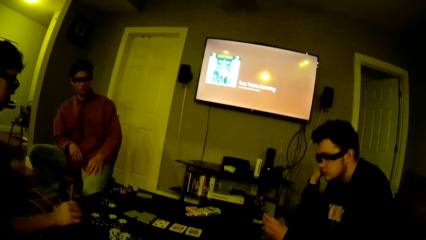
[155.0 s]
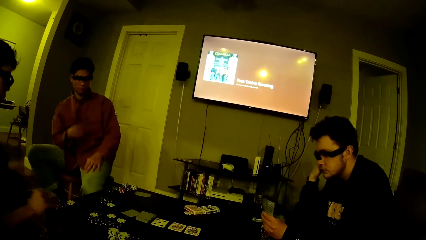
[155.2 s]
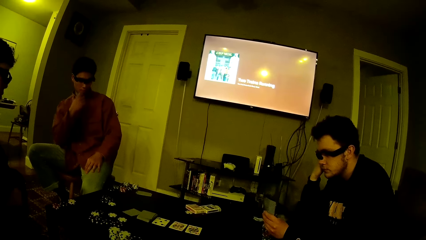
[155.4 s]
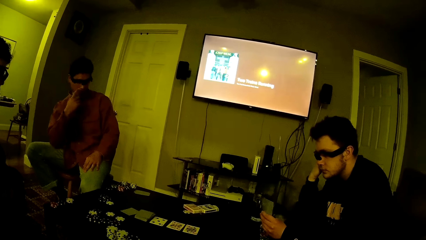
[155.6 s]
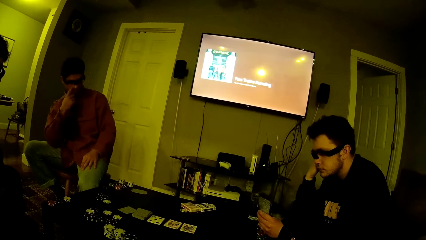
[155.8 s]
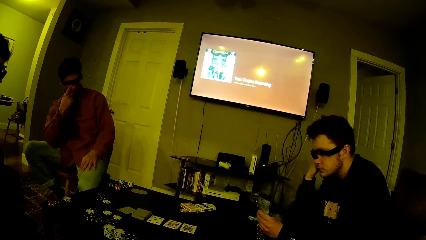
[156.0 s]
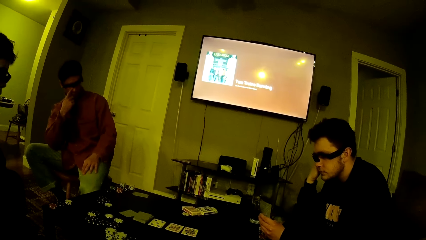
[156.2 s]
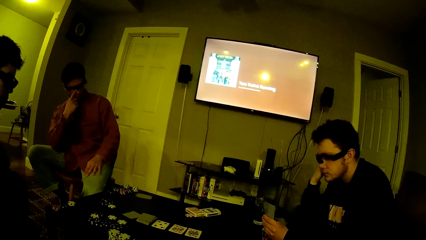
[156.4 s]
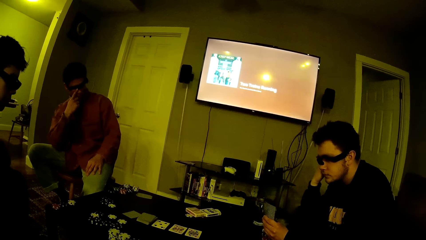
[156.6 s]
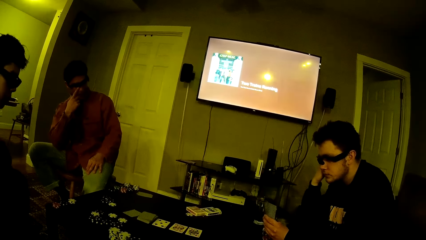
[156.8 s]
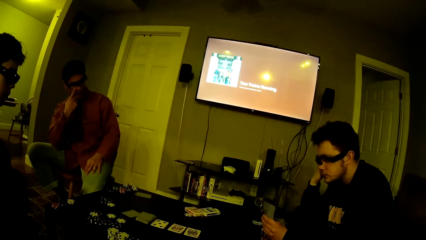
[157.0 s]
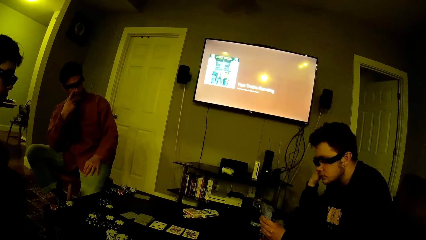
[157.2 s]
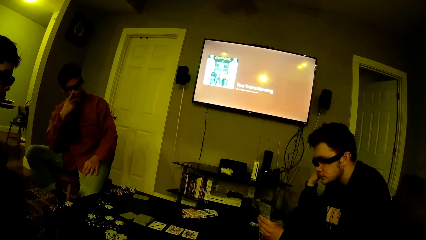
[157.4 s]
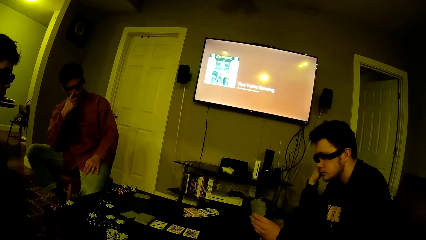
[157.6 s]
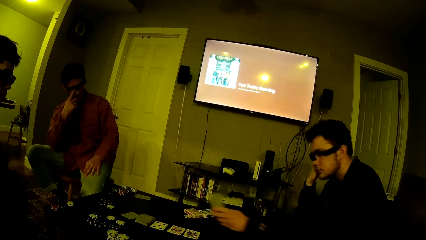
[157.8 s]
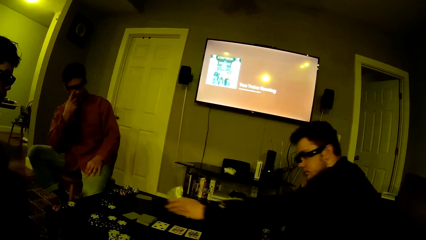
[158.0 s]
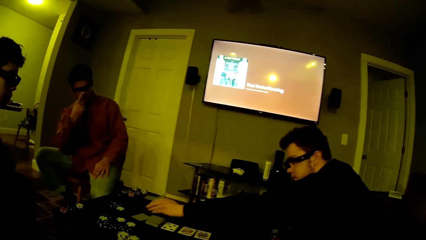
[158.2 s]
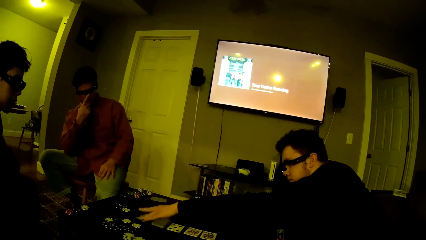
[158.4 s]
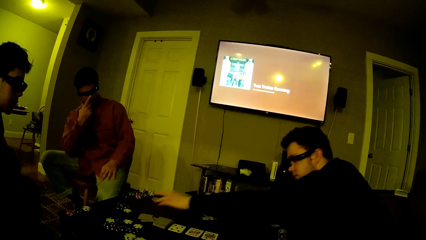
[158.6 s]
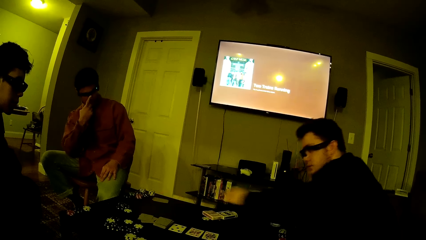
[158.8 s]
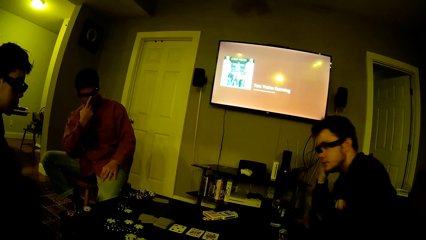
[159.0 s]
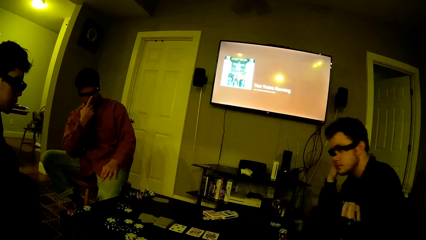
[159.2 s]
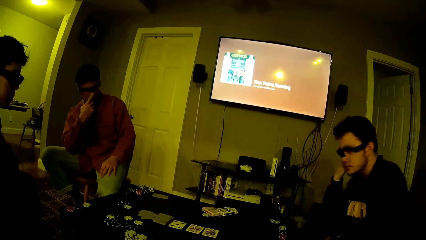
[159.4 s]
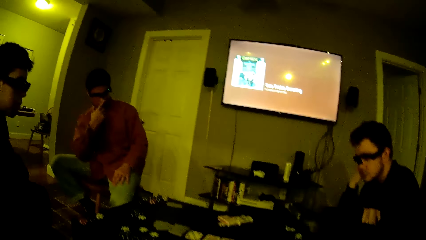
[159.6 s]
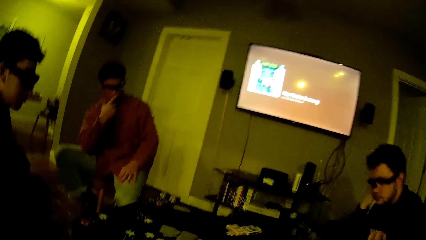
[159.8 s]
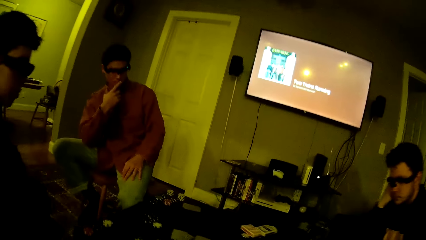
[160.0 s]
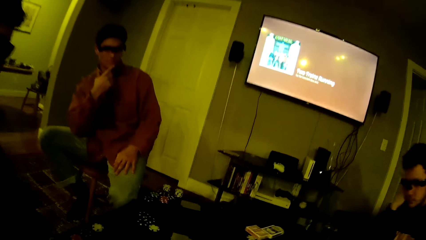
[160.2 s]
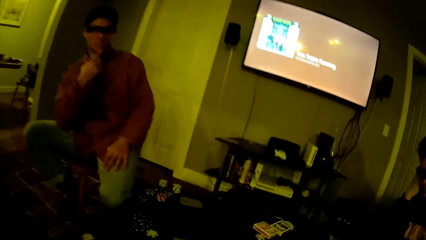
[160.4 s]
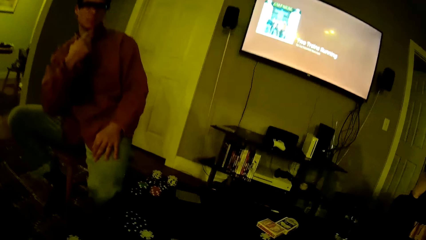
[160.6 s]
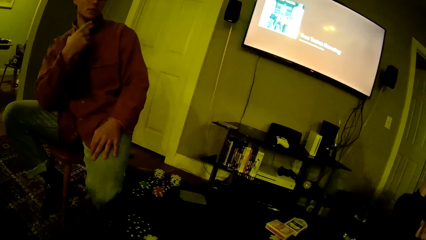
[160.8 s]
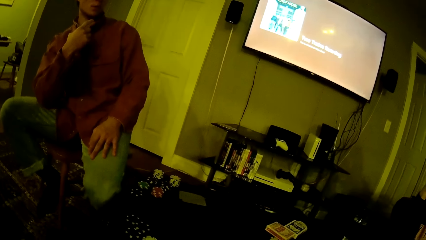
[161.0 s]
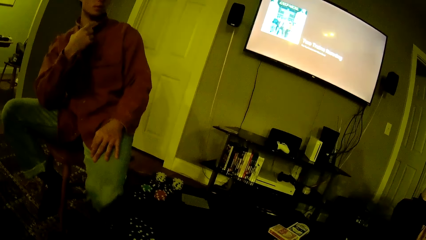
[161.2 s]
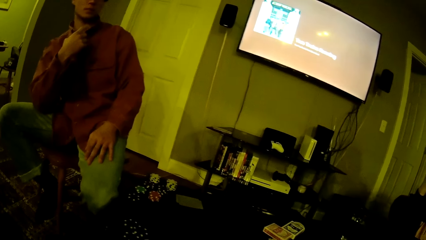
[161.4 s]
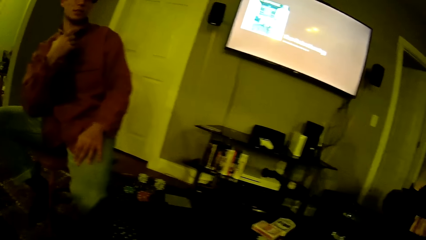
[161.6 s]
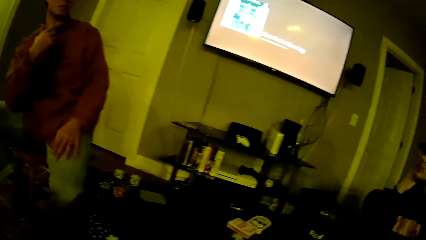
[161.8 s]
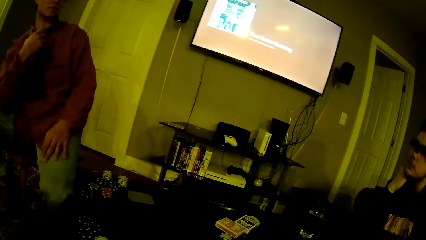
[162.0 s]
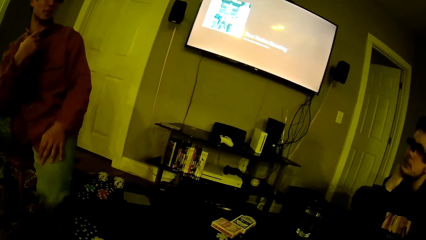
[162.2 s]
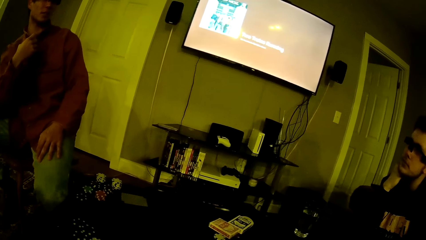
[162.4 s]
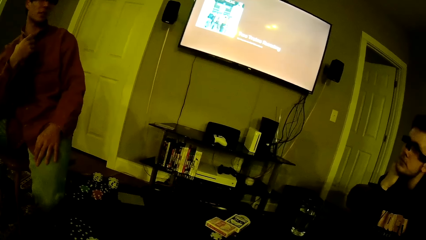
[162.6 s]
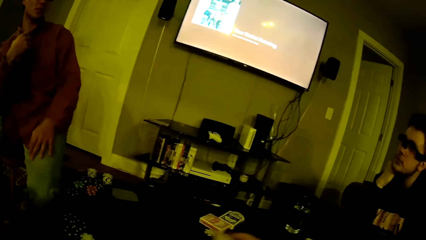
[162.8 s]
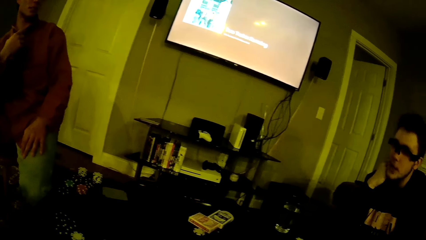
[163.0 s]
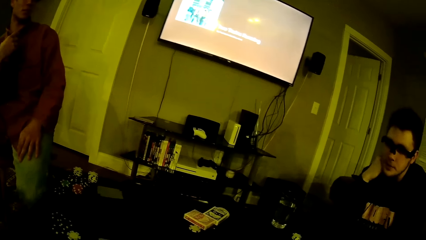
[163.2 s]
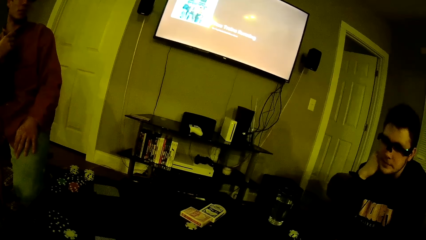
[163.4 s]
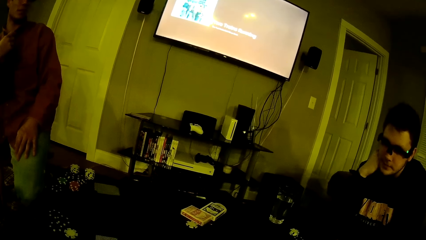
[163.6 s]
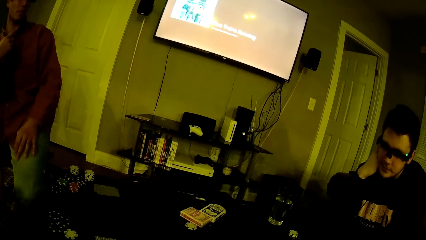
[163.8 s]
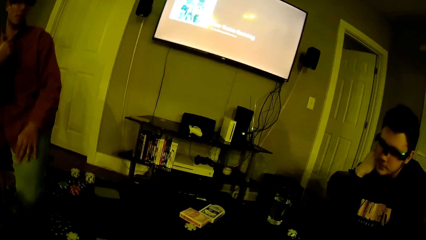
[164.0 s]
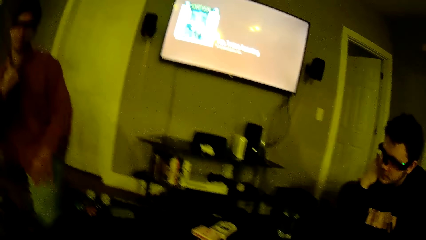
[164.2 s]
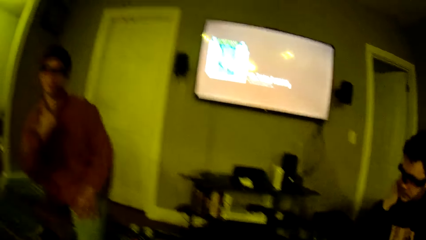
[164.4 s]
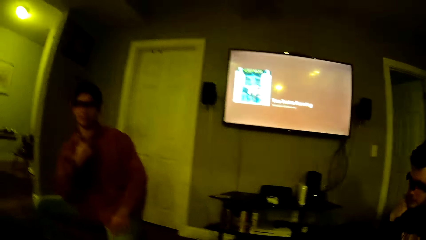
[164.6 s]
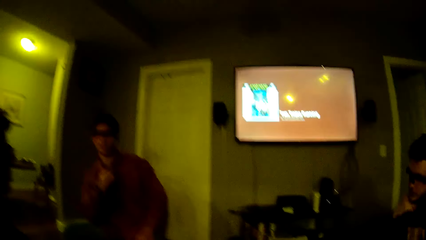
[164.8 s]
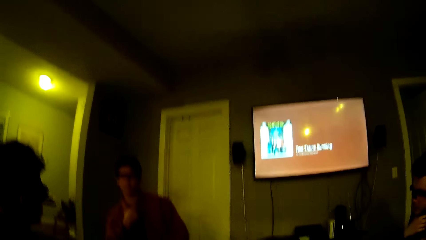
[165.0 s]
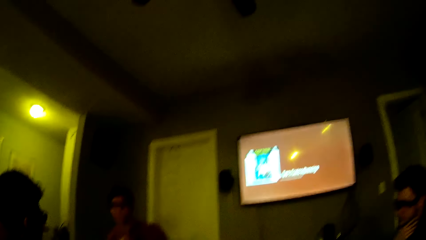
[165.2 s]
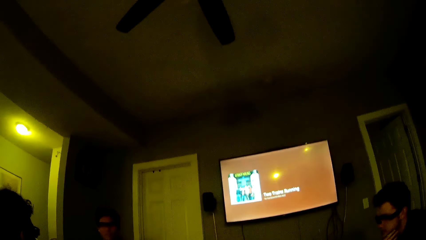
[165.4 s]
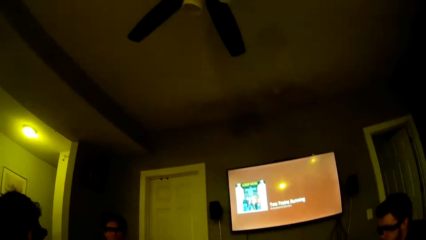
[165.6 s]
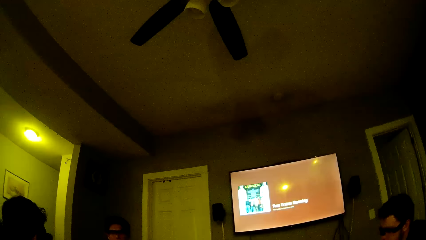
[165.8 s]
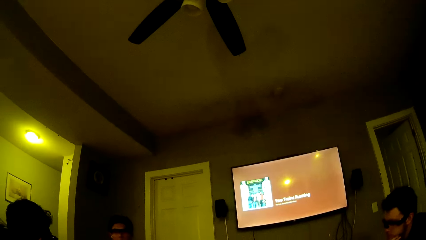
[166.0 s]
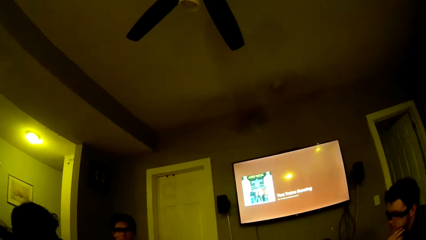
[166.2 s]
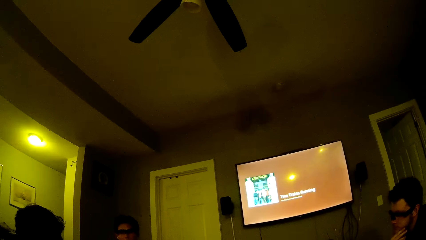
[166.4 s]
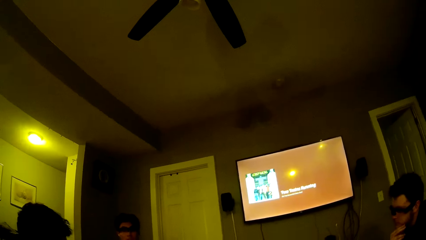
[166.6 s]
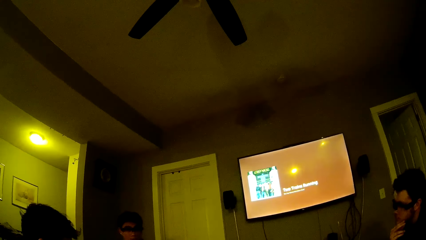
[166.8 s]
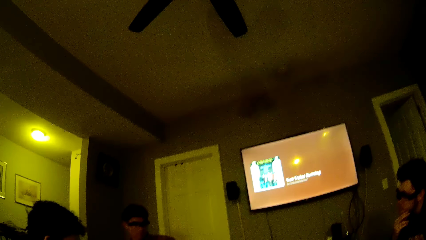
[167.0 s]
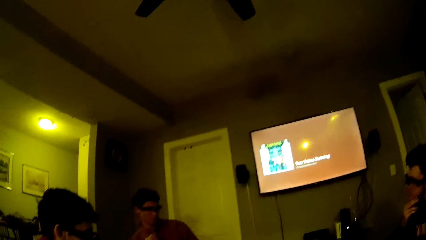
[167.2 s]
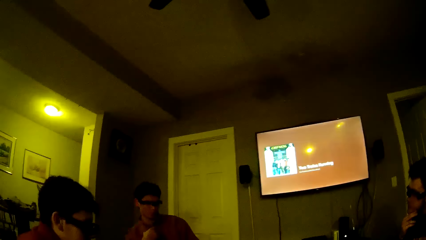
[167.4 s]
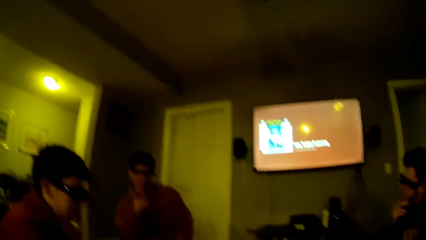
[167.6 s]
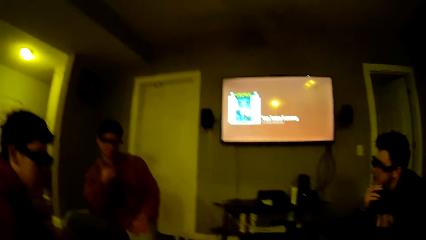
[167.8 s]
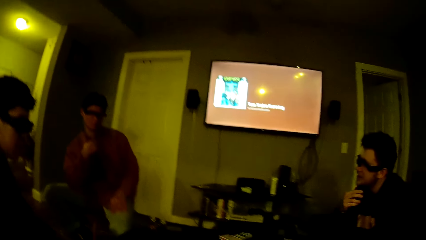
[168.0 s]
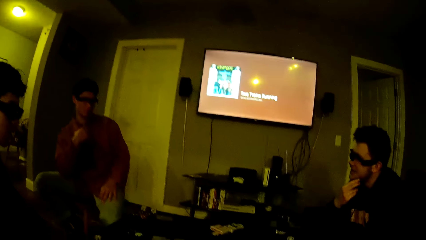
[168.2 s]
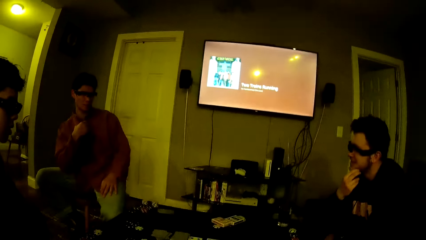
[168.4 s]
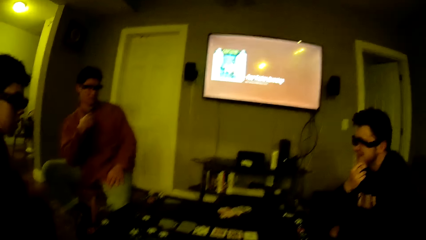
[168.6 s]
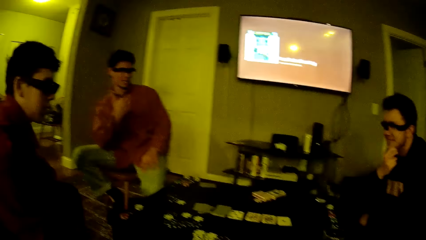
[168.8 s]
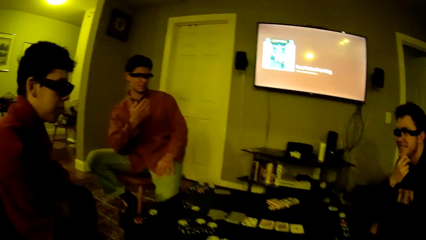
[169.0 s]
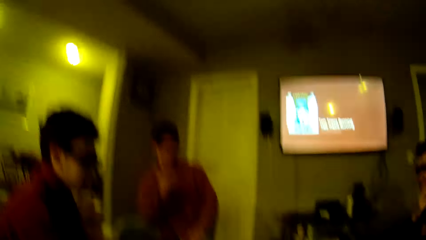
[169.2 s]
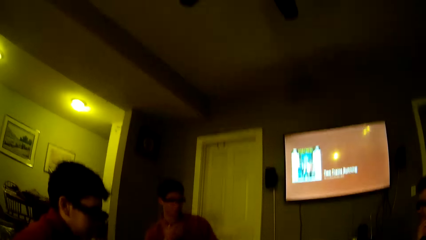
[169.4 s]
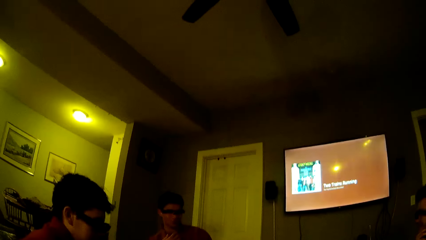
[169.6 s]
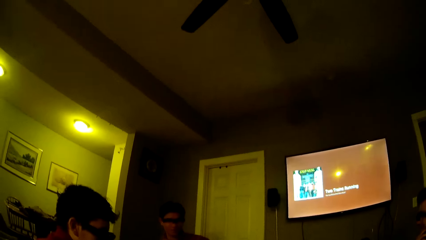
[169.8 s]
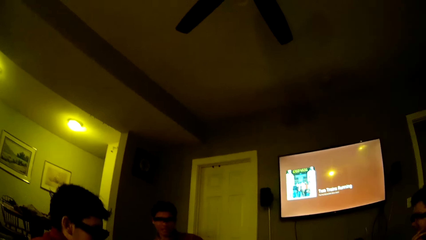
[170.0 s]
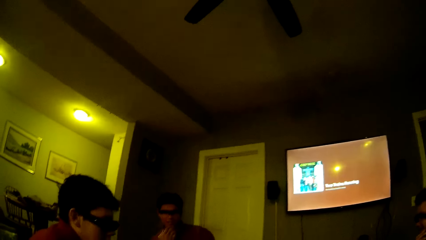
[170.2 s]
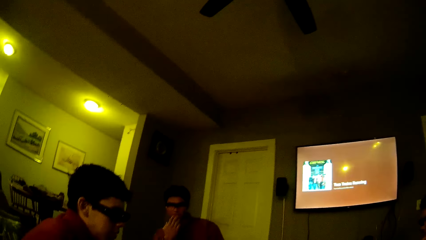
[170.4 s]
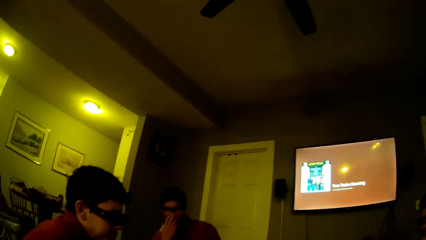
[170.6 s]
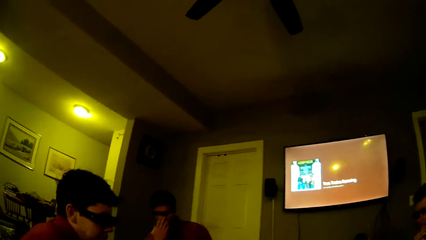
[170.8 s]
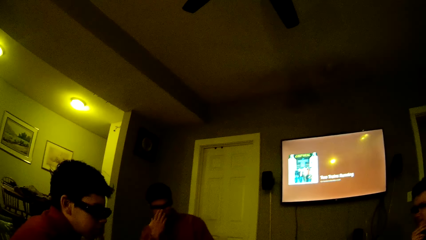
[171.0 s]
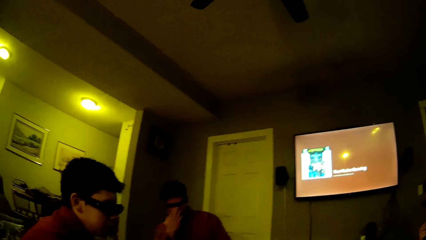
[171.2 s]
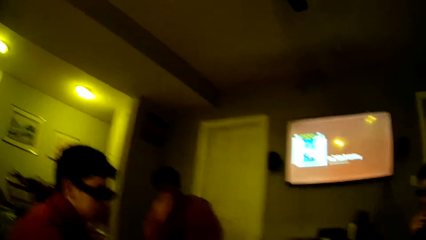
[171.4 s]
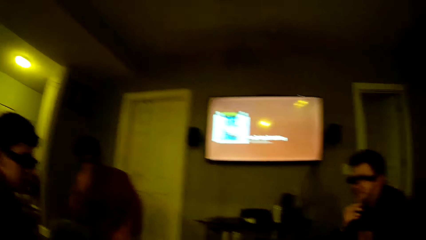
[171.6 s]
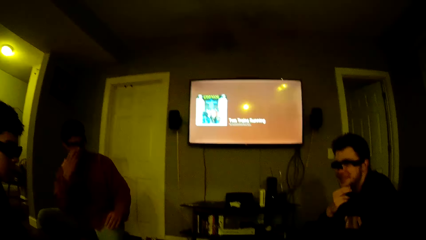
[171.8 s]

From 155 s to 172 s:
A man drops a chip from his right hand on the table. Another man moves his leg, holds his nose and touches his face with his right hand. A third man drops the cards from his left hand on the table. The camera wearer looks around. The third man moves his hand. The camera wearer looks around.
